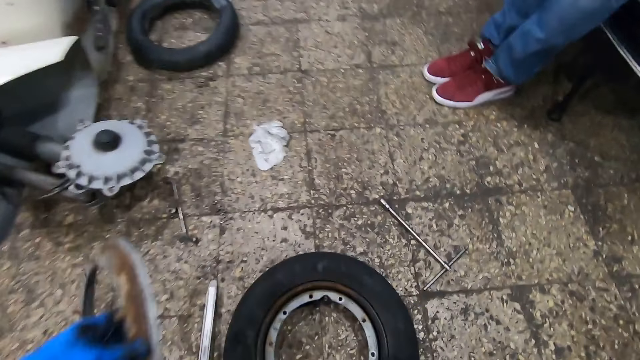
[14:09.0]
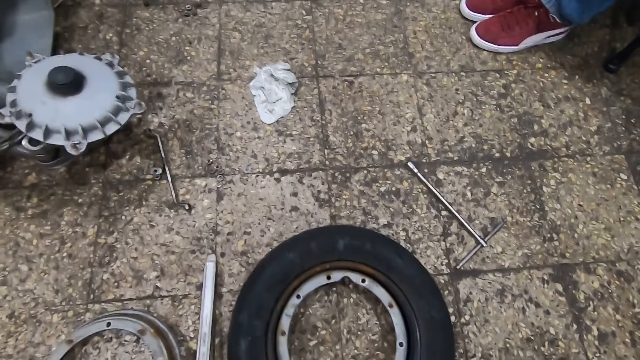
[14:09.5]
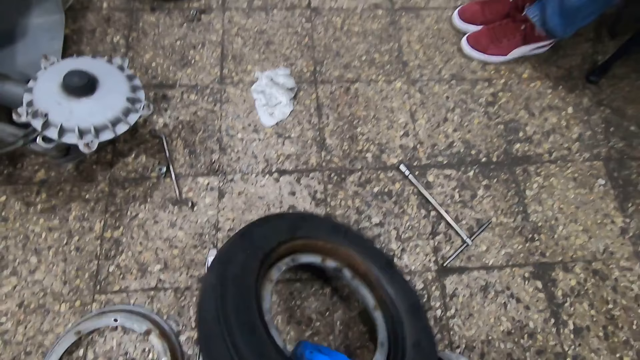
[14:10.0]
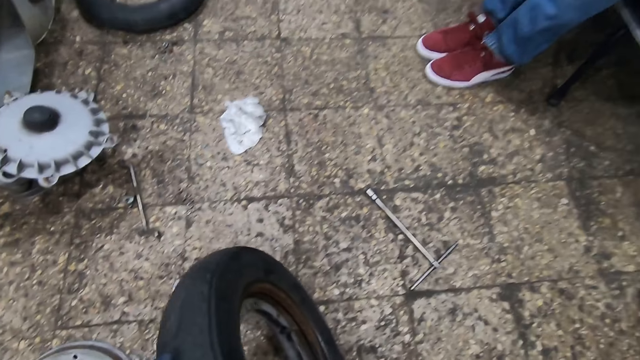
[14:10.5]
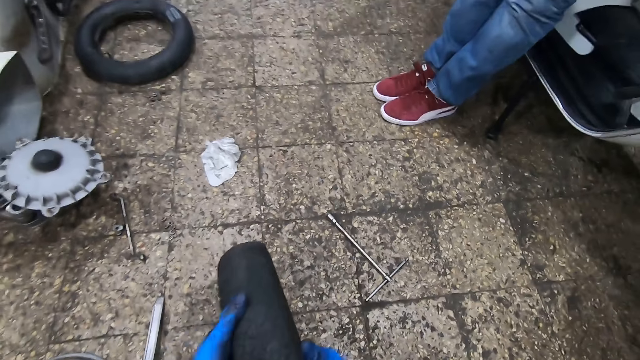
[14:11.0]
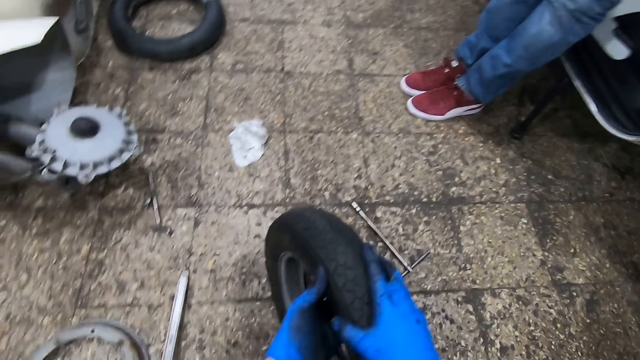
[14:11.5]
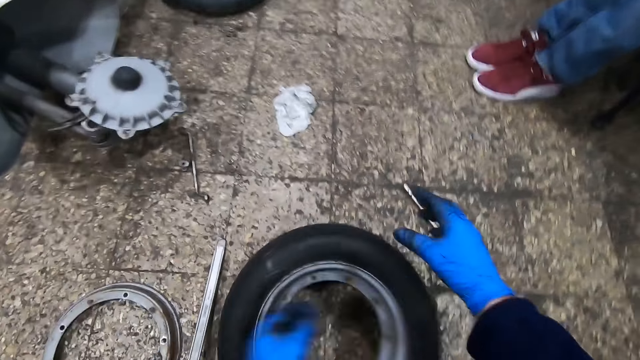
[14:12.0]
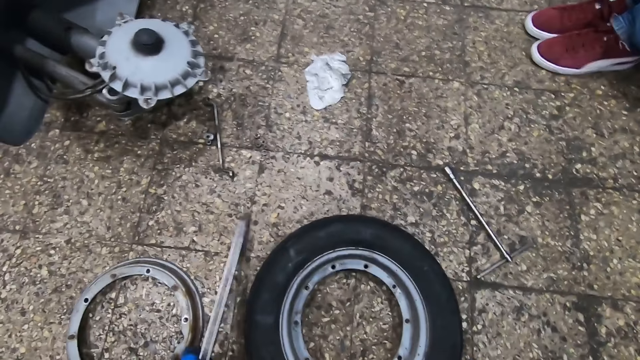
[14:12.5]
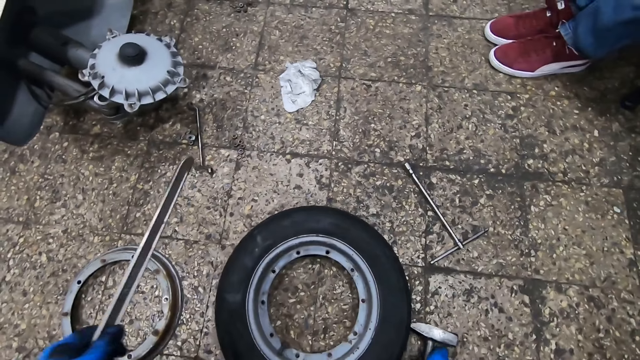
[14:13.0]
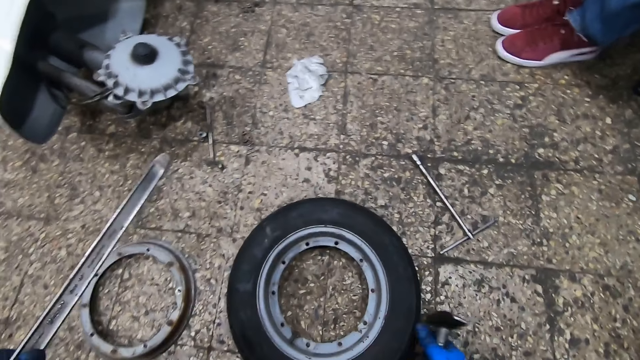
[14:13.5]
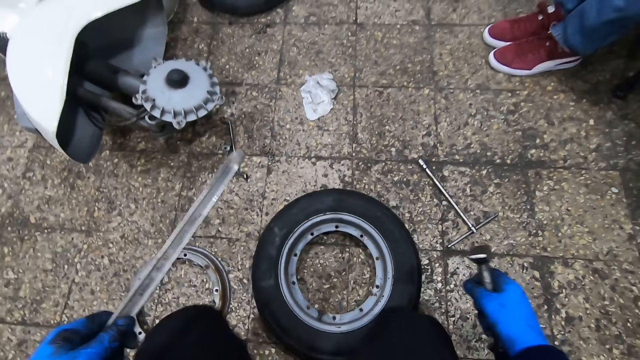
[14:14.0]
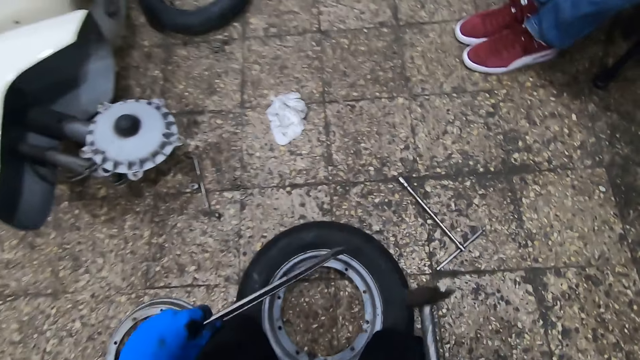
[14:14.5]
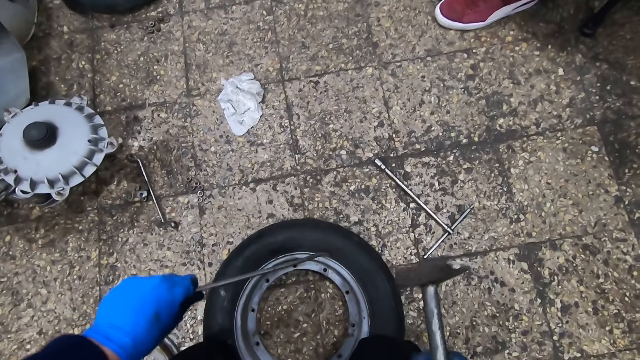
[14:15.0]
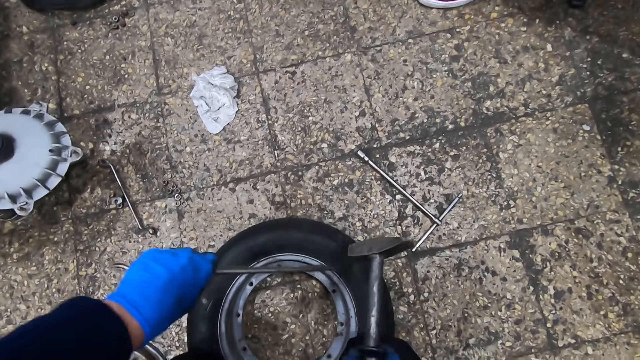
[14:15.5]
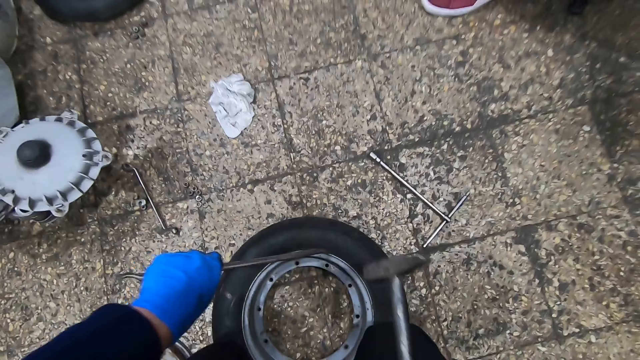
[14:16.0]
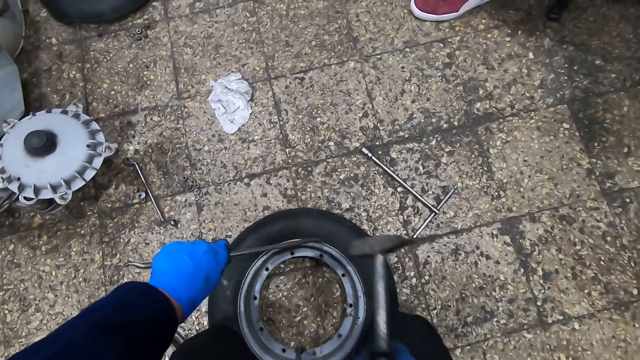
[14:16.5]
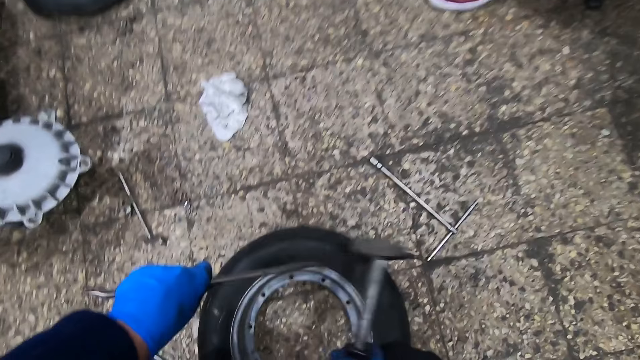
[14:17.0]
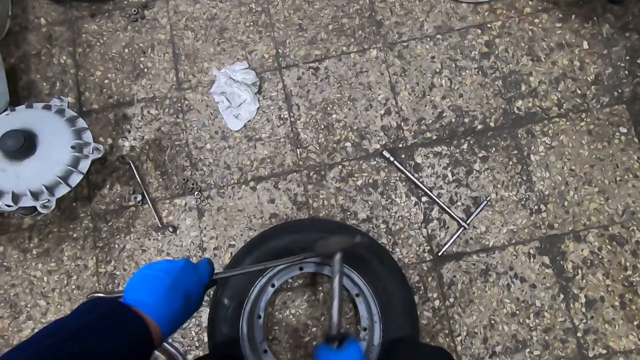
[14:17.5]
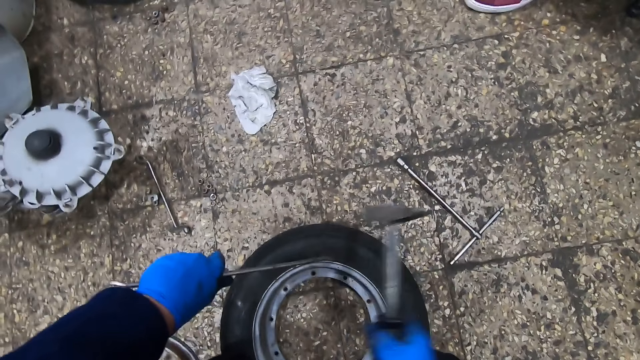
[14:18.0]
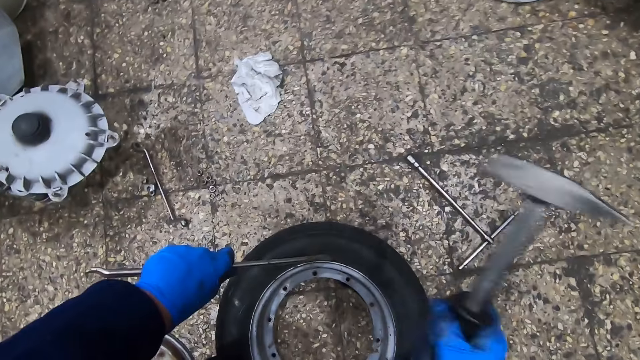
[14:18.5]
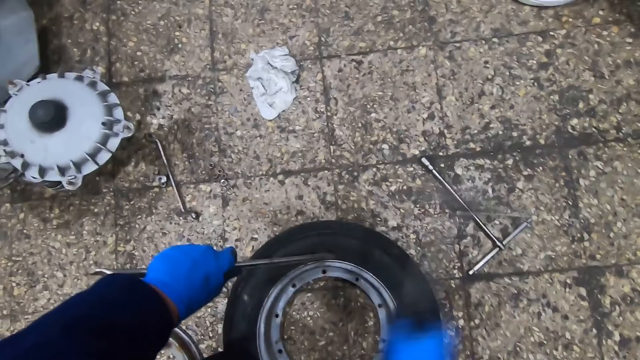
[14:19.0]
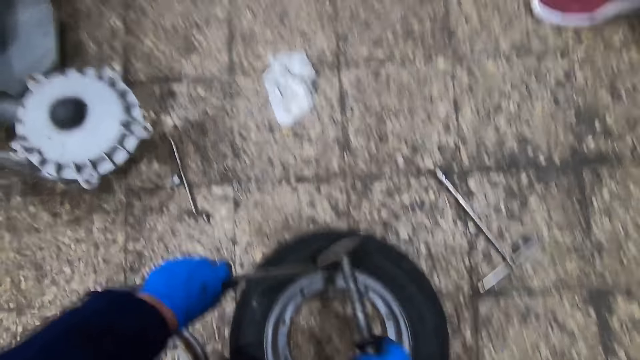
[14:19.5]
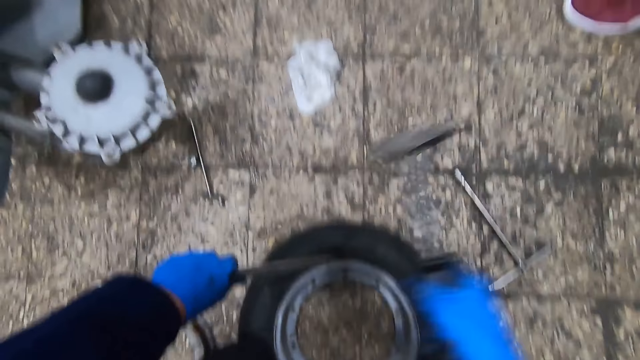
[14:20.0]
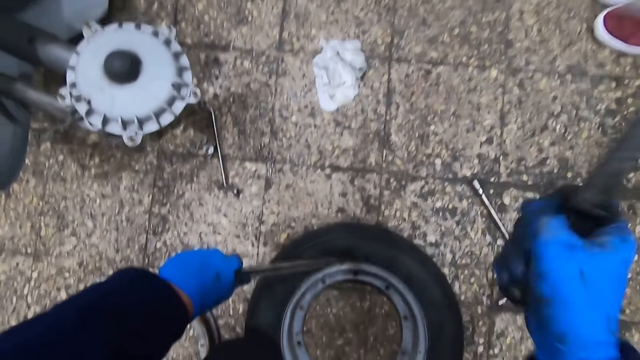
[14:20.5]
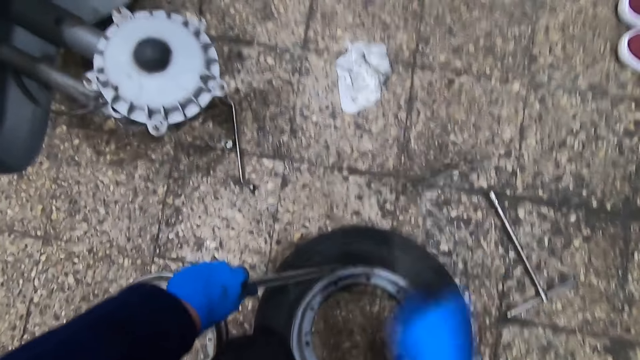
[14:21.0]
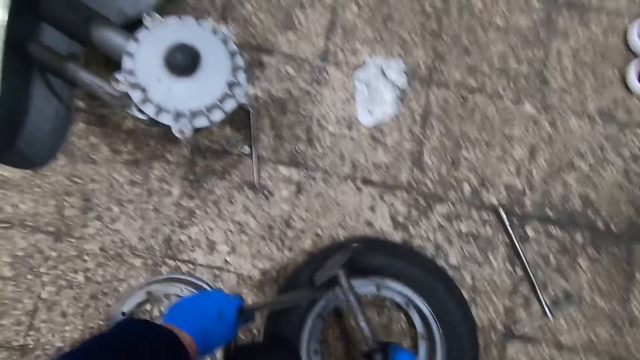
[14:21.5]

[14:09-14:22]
The camera wearer drops the tire rim on the ground with his left hand. He picks the tire from the ground with both hands. He drops the tire on the ground with both hands. He picks the tire iron or chisel from the ground with his left hand. He picks the tire hammer from the ground with his right hand. He places the tire iron between the tire and the tire rim. He hits the tire with the tire hammer.

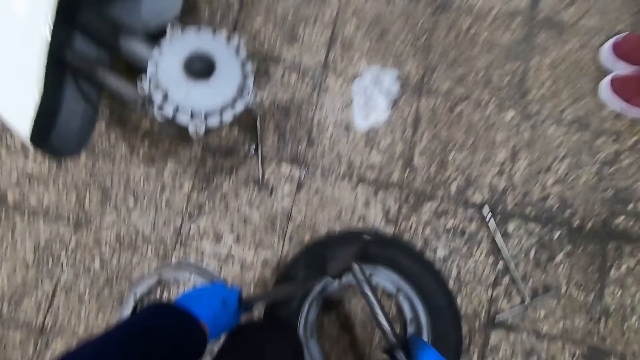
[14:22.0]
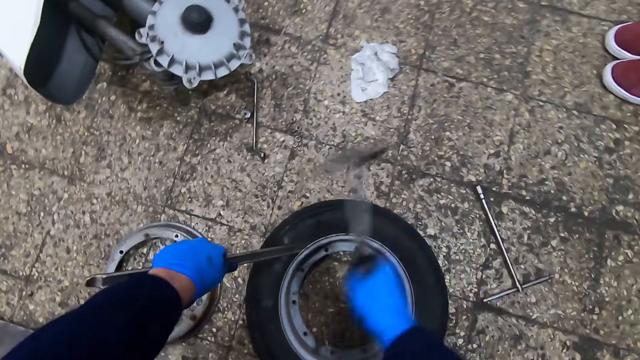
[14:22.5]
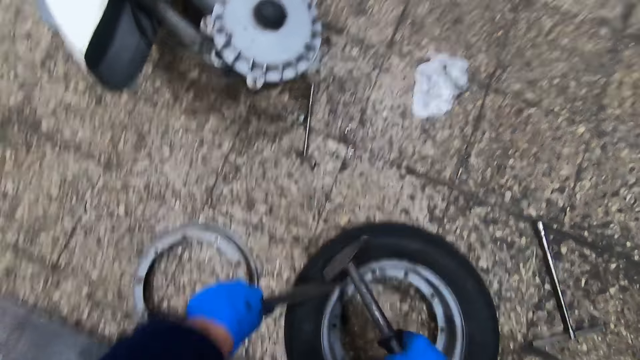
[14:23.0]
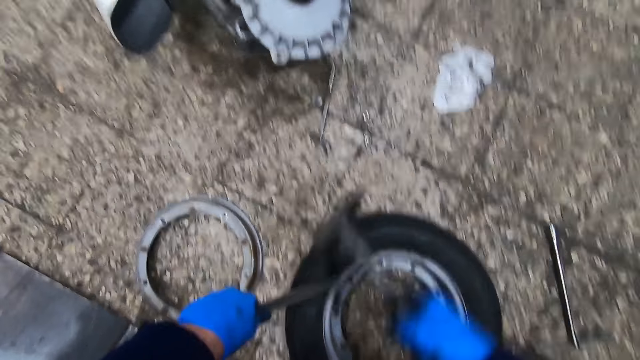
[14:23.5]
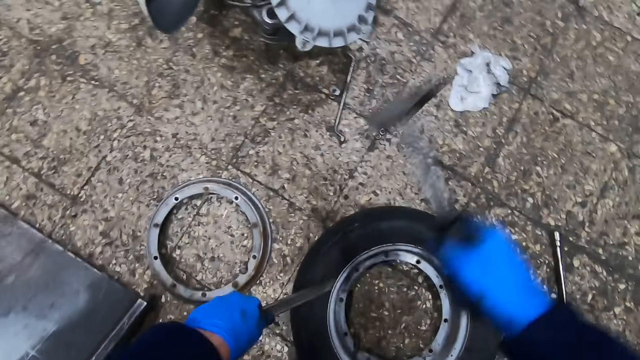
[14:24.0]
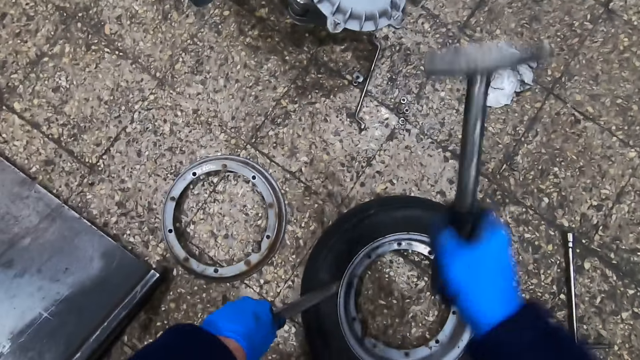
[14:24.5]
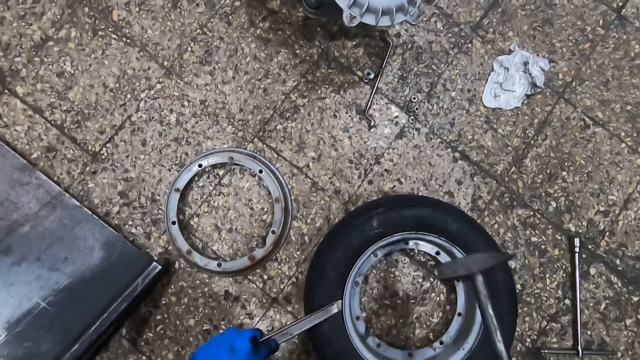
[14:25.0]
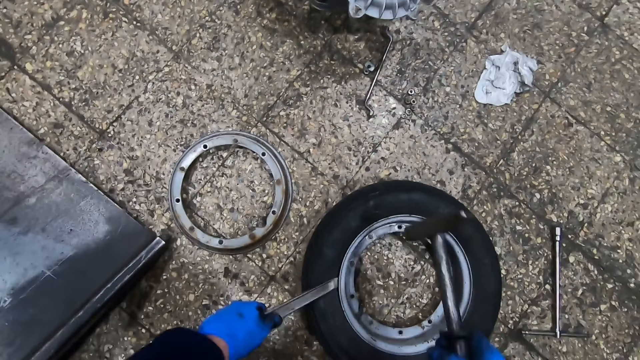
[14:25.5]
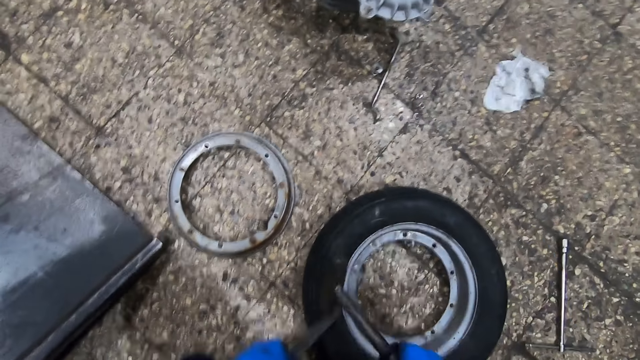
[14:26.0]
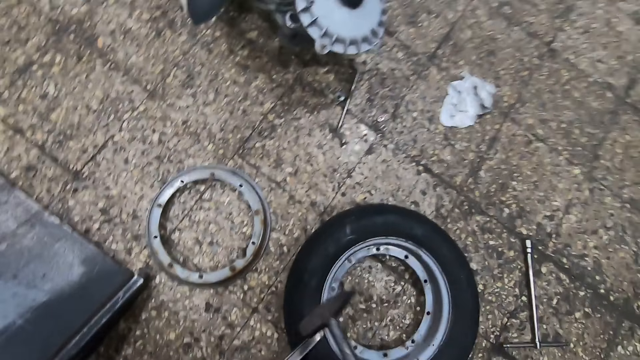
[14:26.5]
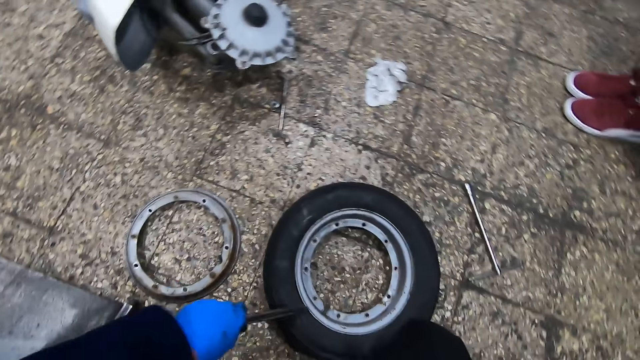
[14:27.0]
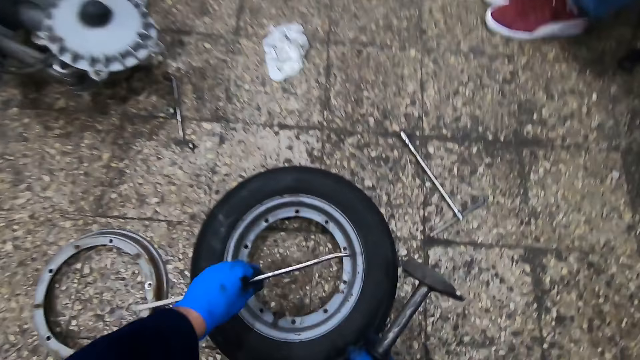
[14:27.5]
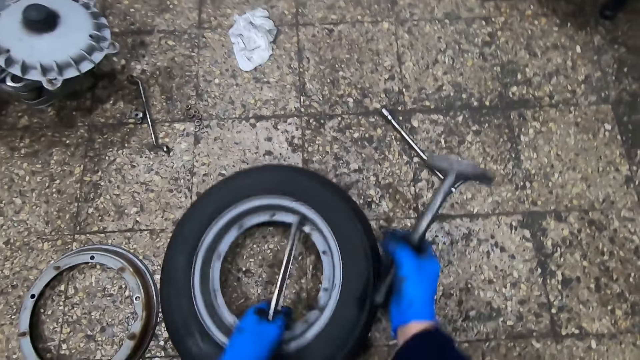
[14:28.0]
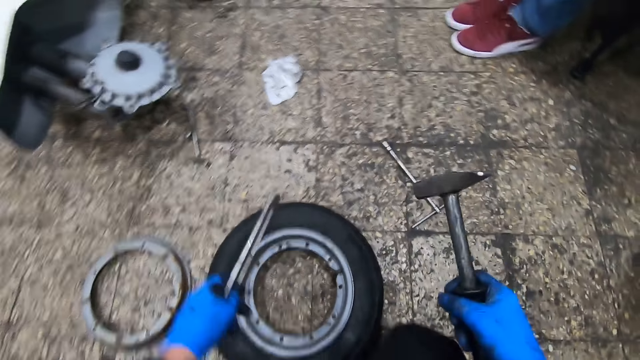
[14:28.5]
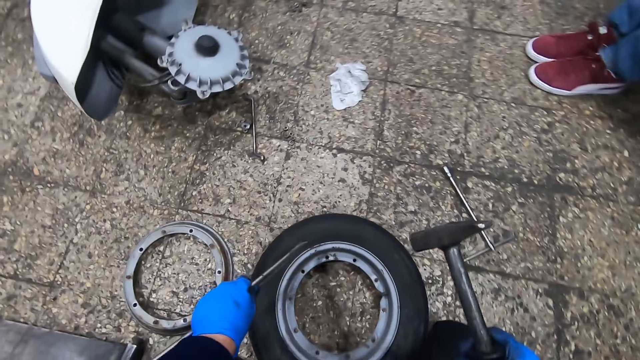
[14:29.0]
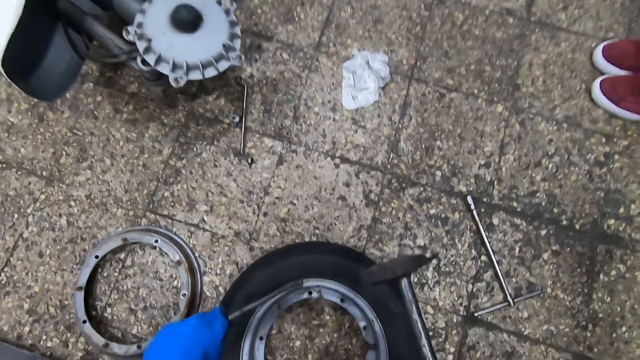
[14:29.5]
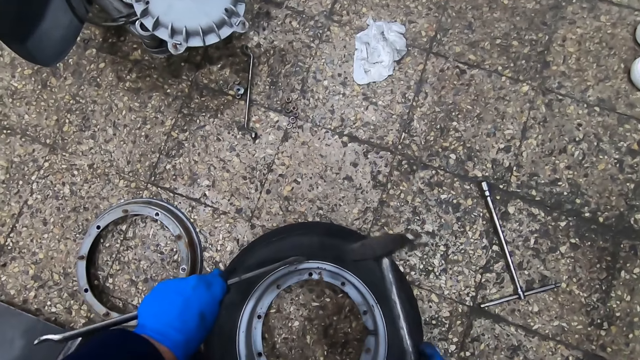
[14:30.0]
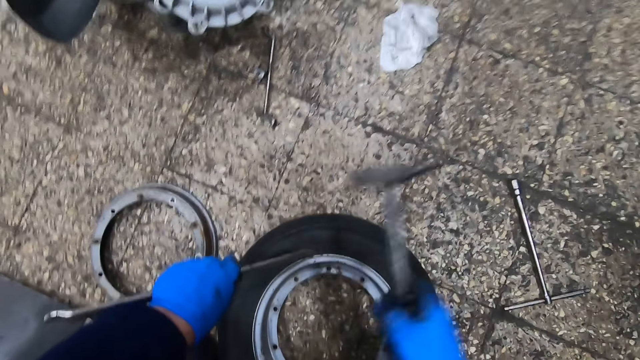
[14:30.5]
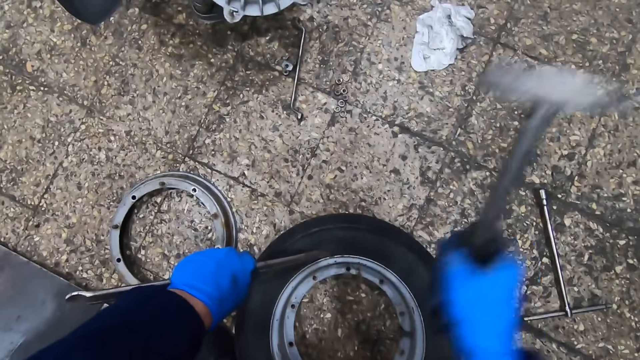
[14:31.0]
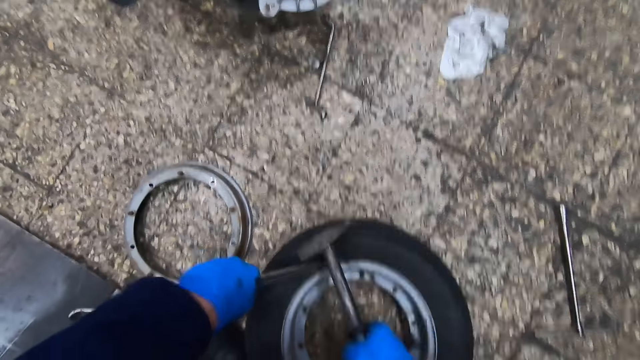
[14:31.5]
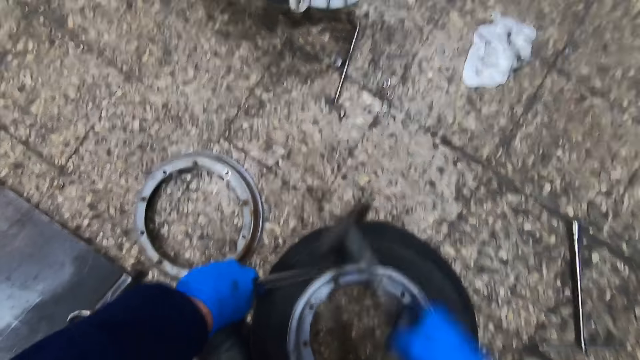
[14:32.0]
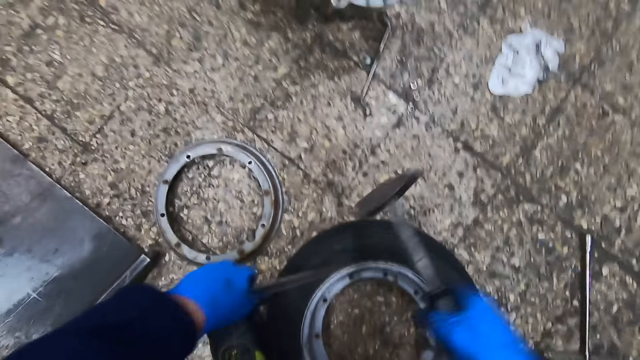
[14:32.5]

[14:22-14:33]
The camera wearer turns the tire with both hands. He places the tire iron between the tire and the tire rim. He hits the tire with the tire hammer.
